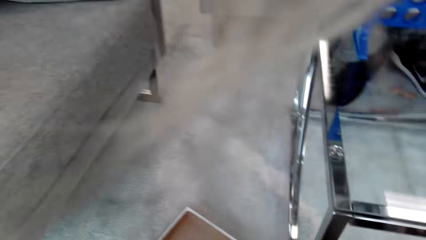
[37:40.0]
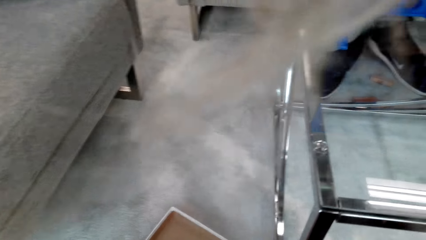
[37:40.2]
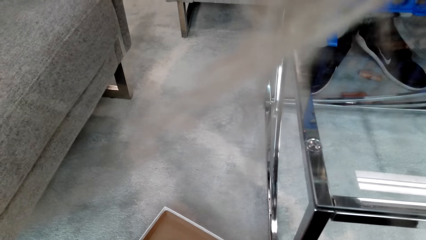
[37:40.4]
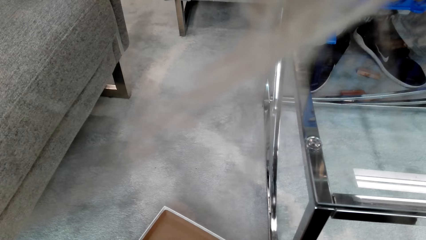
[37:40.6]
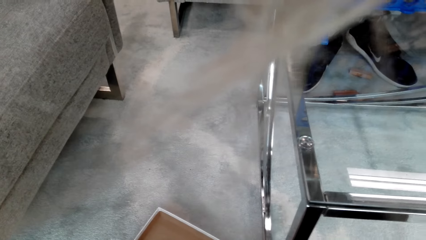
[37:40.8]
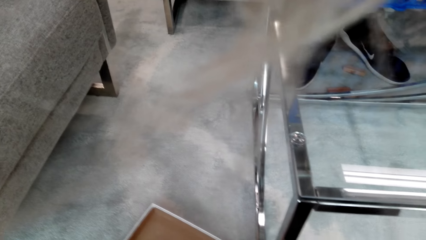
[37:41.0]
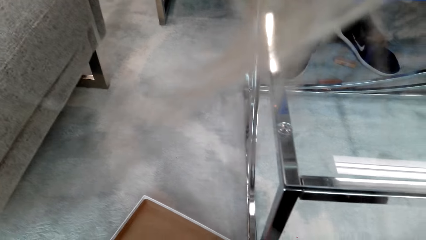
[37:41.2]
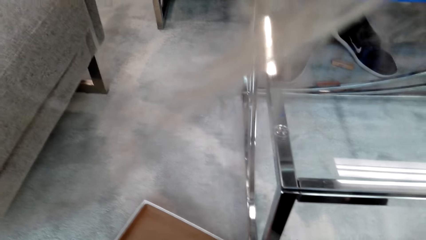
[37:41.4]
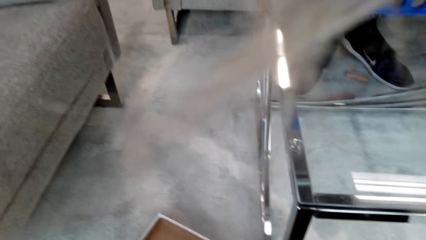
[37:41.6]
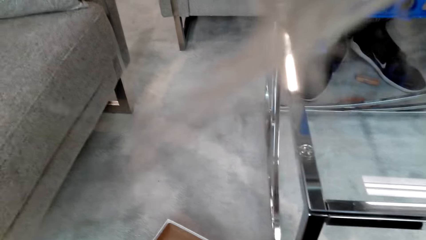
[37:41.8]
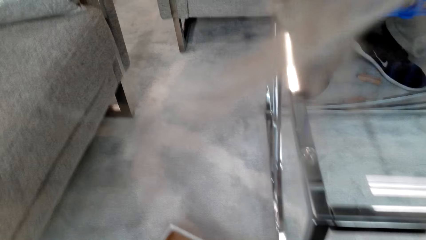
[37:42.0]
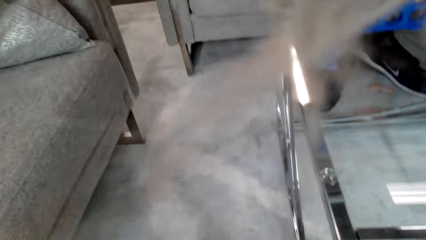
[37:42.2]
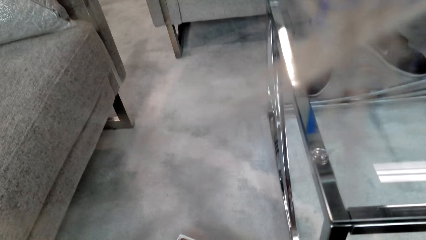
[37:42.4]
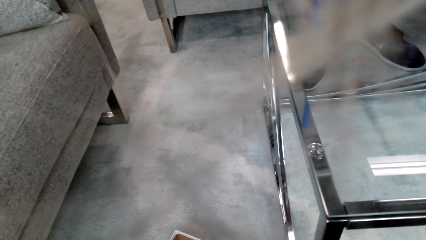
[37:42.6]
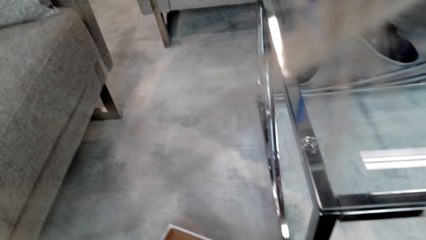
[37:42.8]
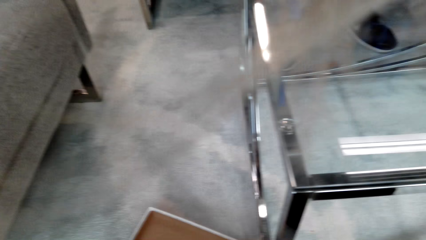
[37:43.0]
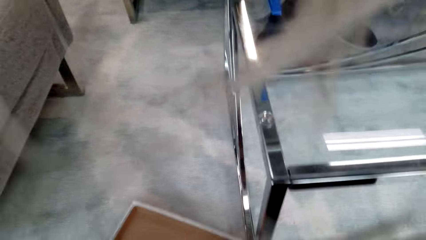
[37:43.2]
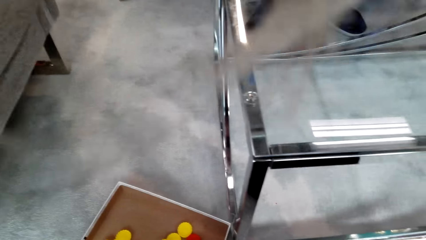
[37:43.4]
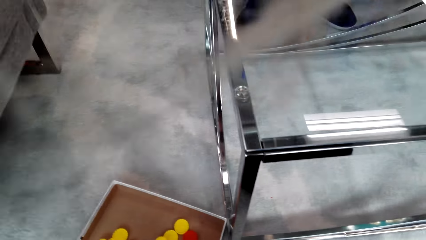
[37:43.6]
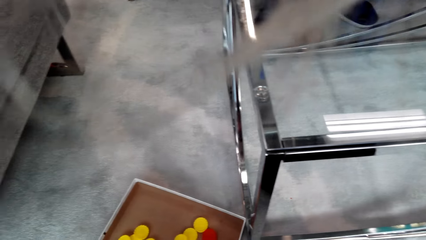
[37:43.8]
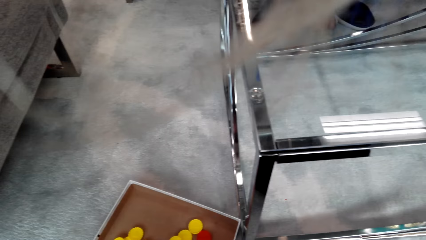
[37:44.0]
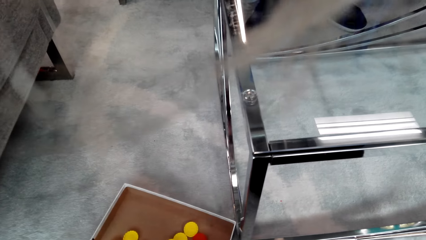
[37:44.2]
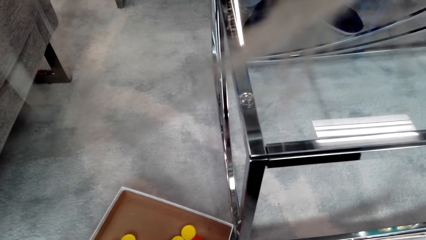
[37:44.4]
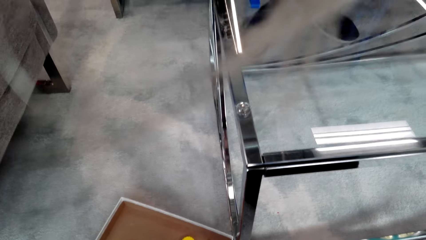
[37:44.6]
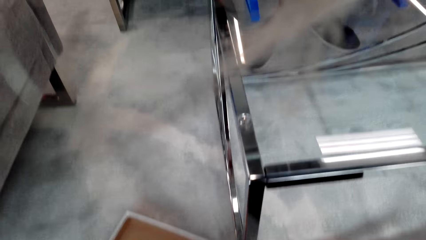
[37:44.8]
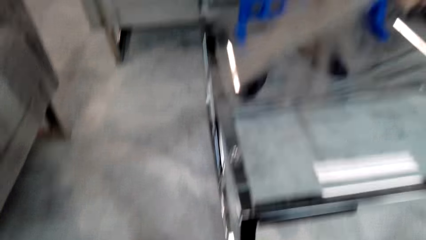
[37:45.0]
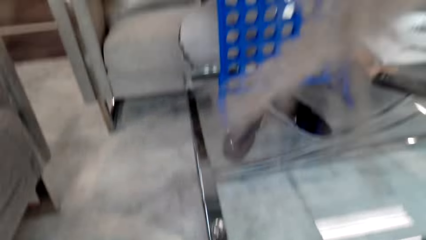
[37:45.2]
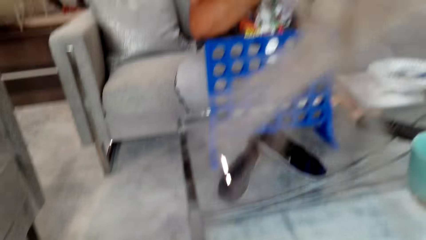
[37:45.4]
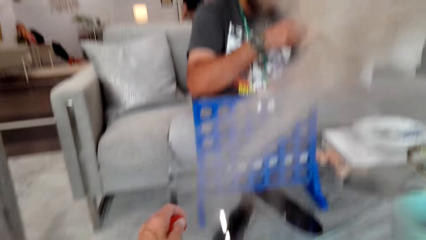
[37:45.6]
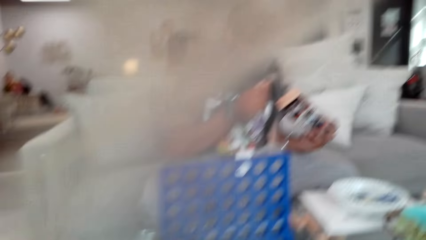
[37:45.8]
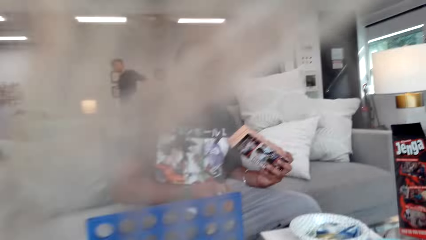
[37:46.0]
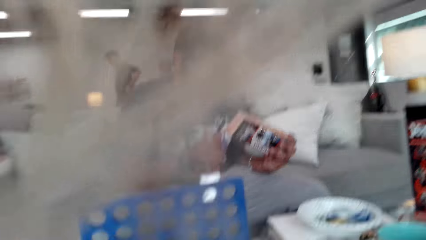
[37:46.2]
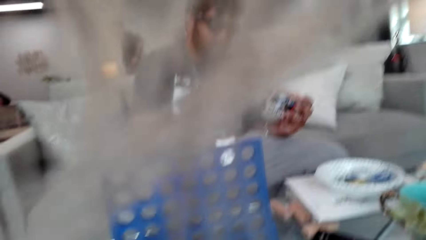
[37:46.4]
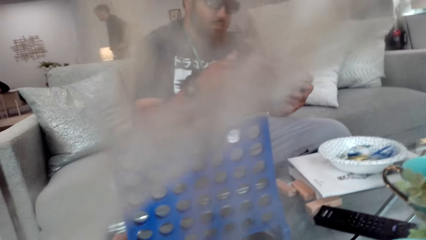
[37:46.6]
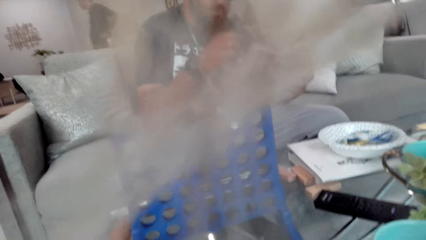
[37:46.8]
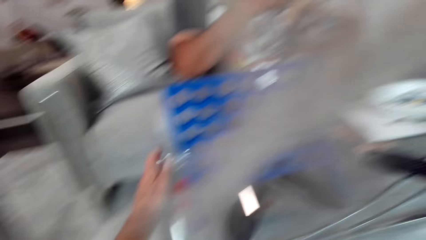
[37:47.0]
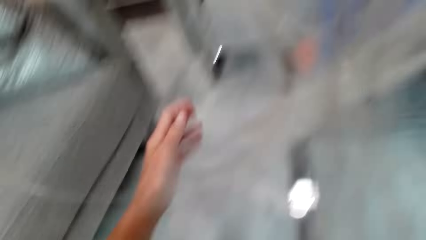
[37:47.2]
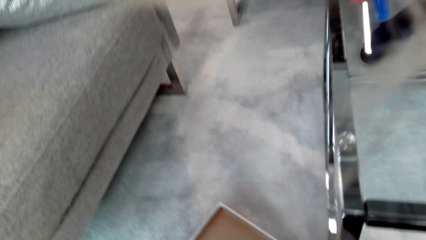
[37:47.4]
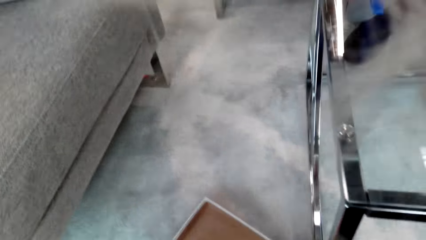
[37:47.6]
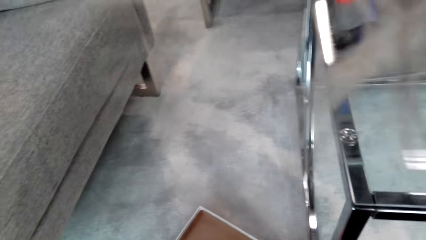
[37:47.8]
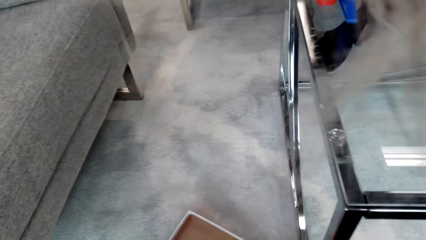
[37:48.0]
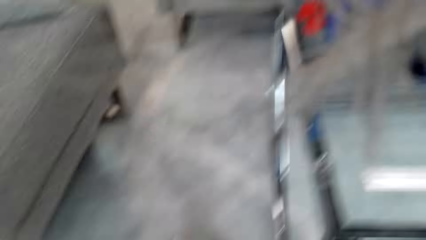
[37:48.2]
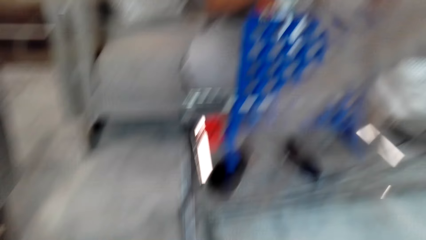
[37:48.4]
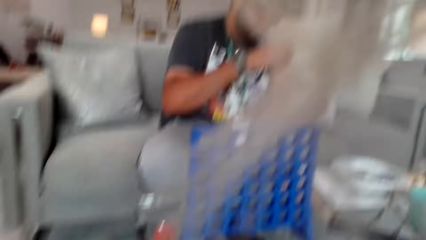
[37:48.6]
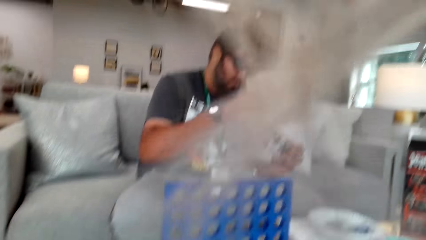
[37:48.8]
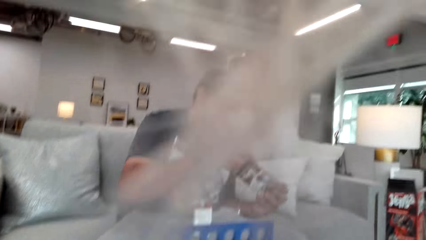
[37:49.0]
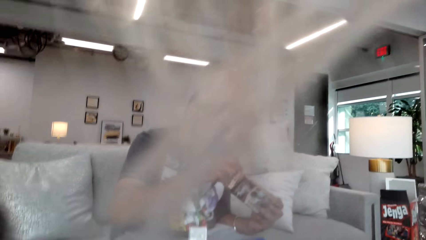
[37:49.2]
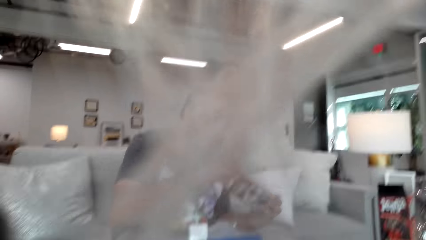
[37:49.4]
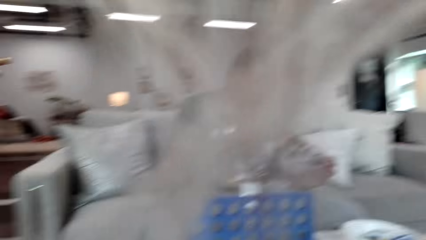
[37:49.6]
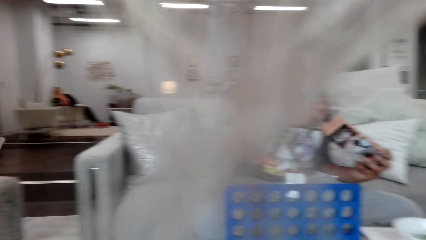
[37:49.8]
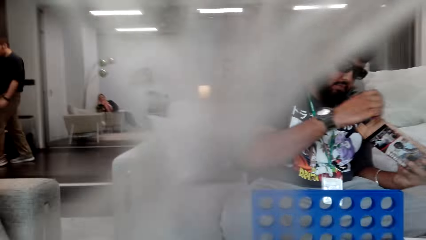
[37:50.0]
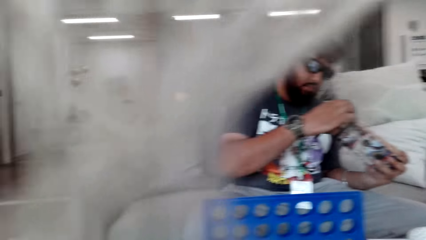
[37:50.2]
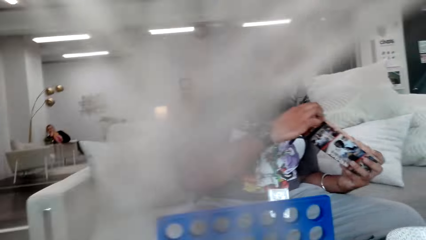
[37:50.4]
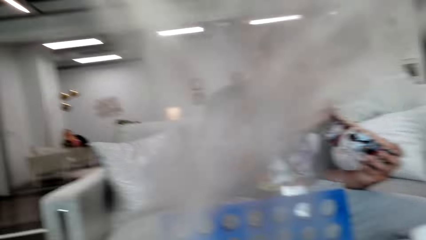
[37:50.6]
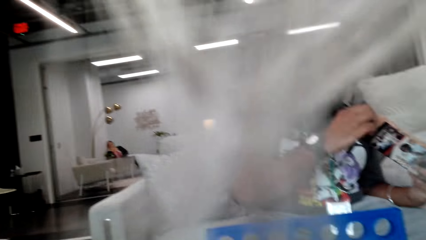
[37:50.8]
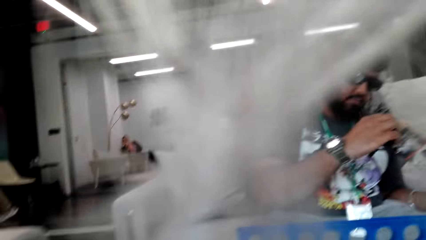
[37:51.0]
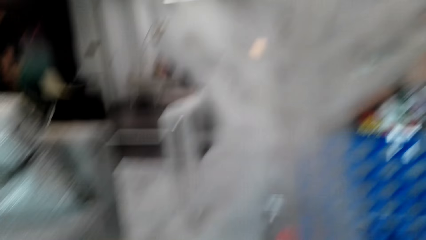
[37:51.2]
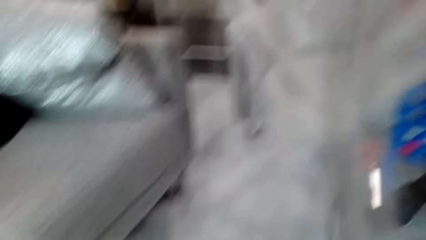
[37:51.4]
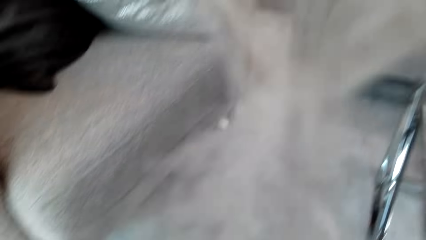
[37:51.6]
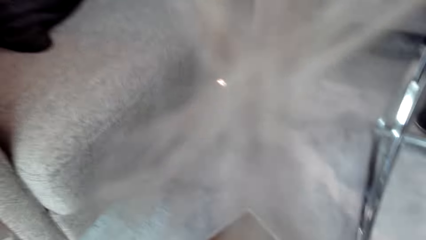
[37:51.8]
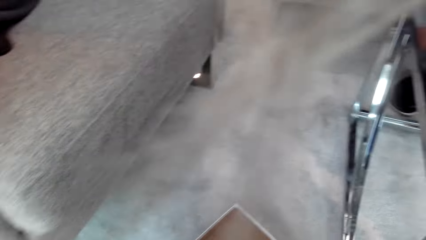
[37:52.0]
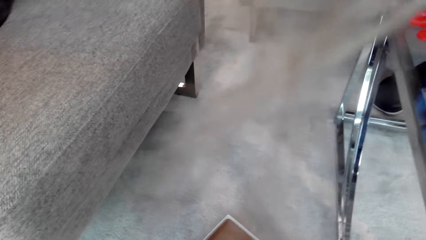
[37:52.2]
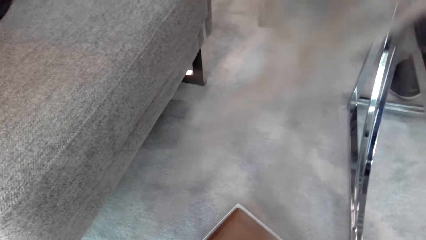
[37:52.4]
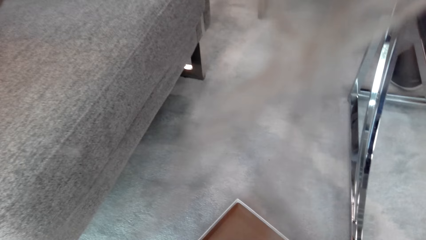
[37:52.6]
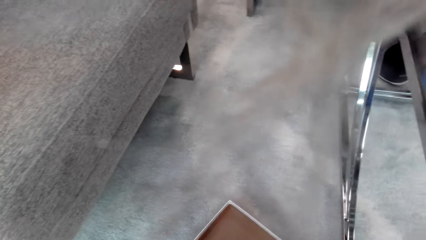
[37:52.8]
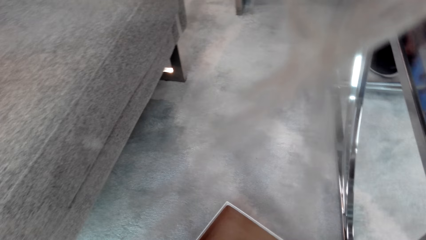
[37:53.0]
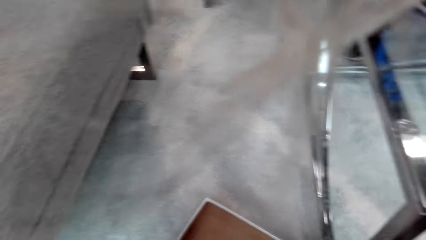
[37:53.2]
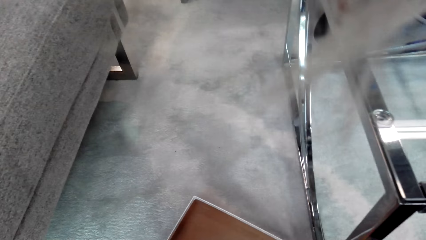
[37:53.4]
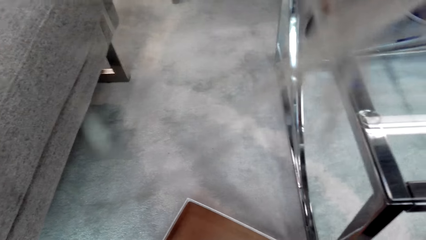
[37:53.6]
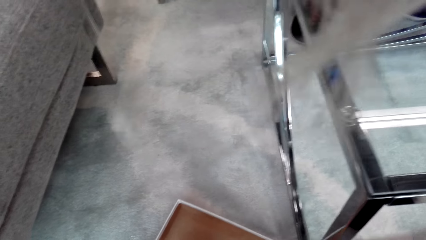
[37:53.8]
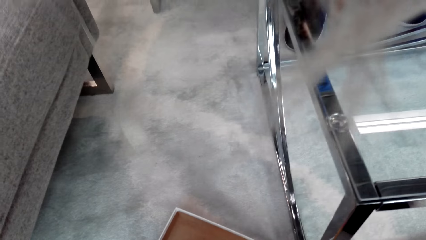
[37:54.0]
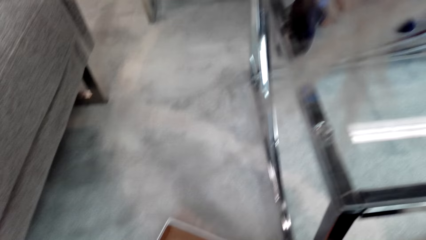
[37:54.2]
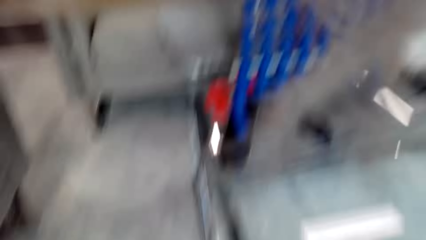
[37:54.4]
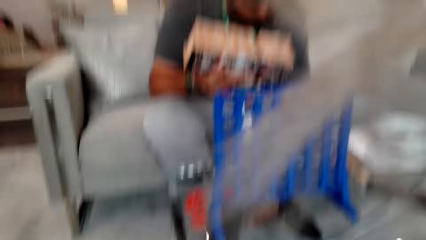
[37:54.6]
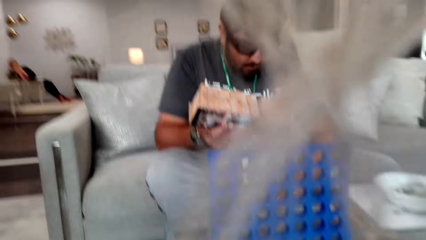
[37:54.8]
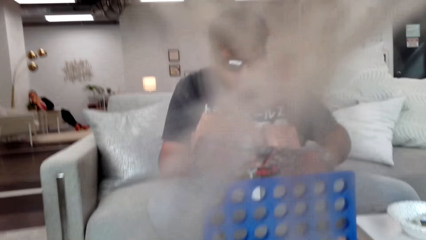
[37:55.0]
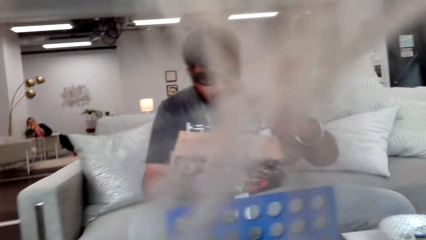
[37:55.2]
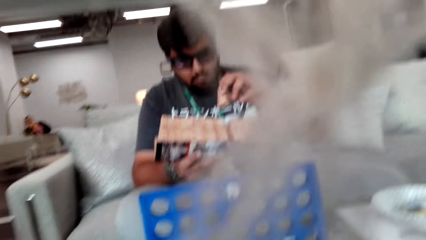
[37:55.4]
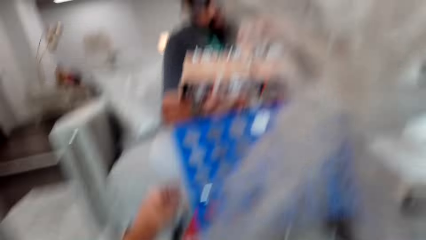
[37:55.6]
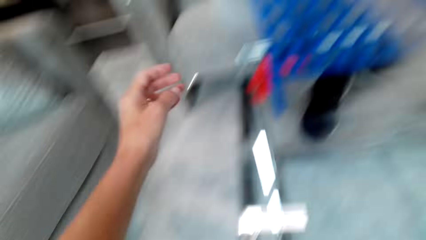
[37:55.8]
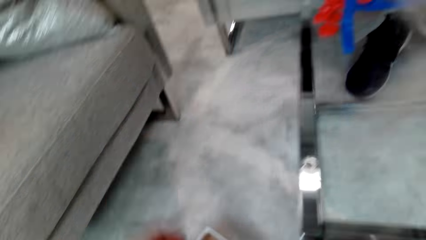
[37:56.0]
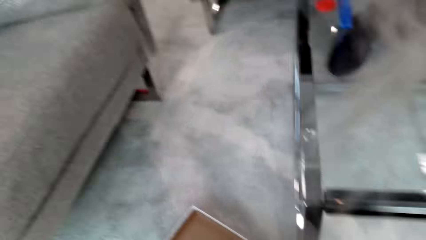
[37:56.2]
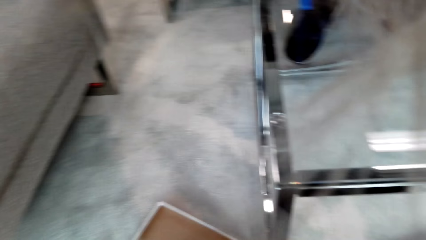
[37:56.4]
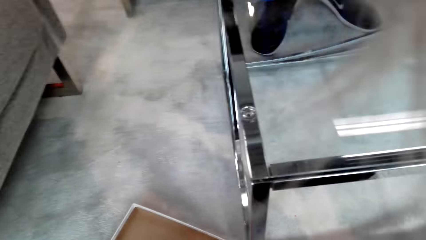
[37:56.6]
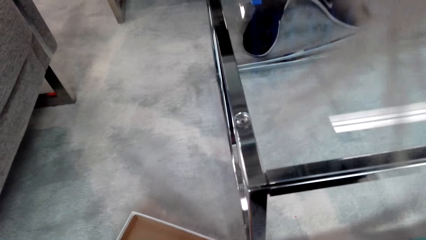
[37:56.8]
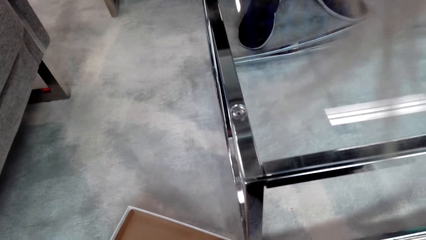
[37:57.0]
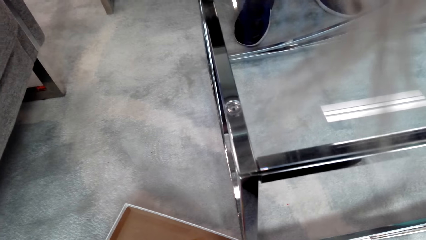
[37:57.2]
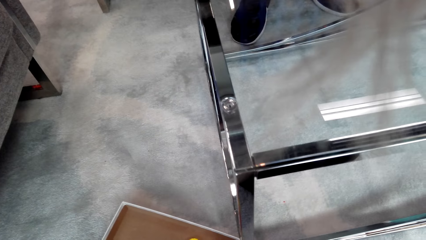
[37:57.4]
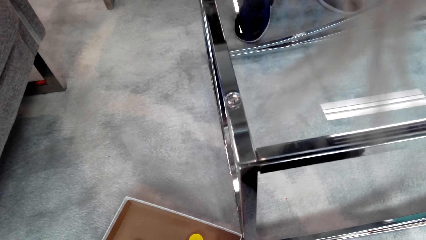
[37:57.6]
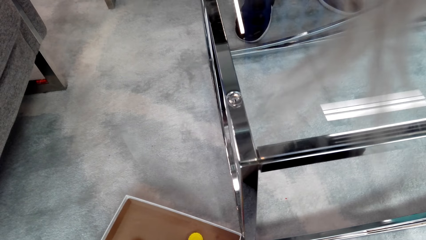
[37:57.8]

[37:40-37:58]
The camera wearer sorts game chips.
